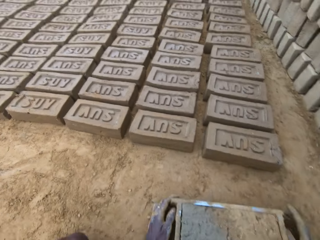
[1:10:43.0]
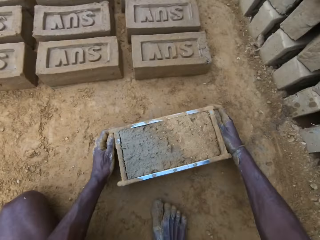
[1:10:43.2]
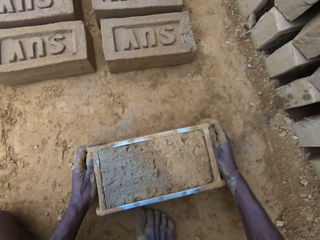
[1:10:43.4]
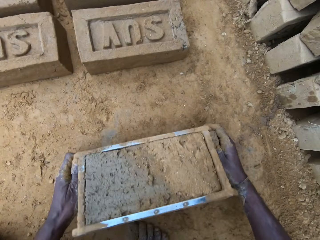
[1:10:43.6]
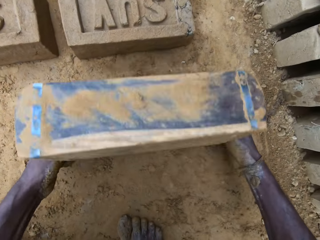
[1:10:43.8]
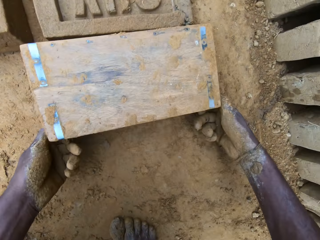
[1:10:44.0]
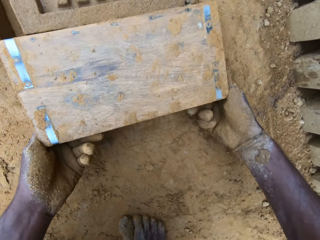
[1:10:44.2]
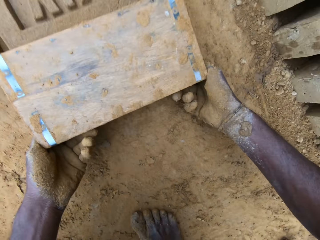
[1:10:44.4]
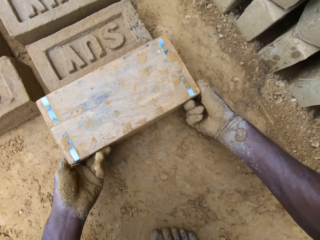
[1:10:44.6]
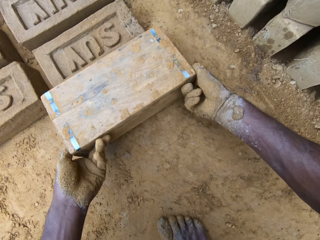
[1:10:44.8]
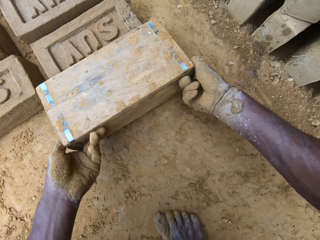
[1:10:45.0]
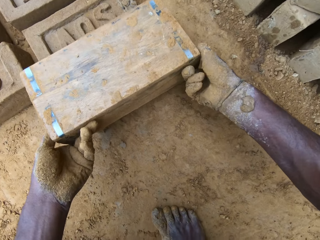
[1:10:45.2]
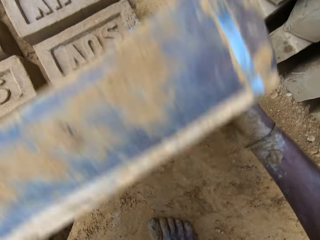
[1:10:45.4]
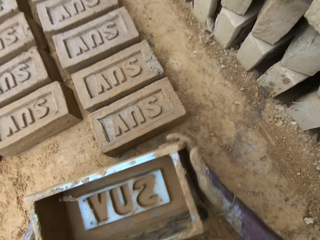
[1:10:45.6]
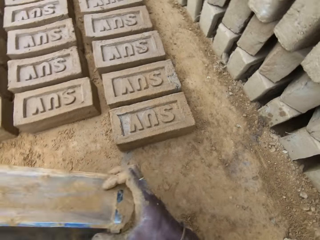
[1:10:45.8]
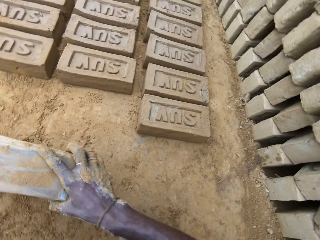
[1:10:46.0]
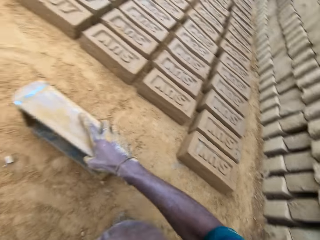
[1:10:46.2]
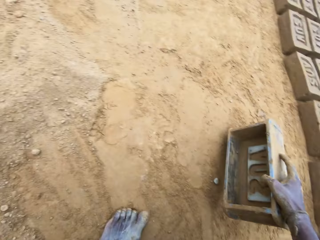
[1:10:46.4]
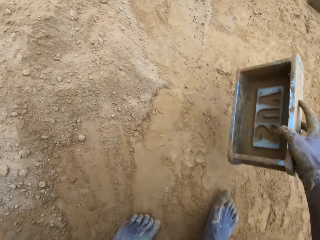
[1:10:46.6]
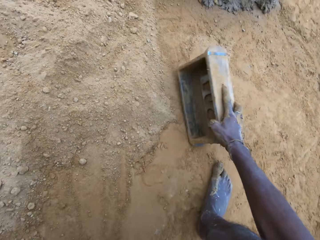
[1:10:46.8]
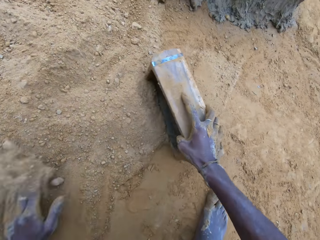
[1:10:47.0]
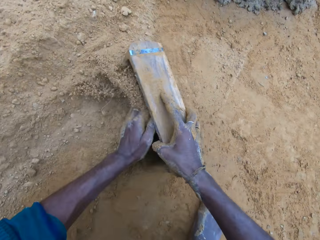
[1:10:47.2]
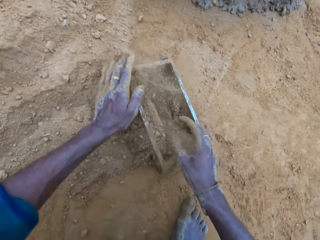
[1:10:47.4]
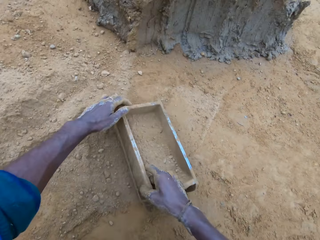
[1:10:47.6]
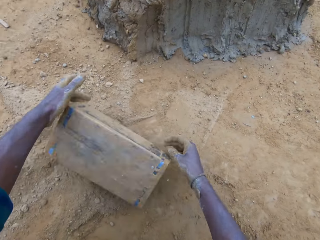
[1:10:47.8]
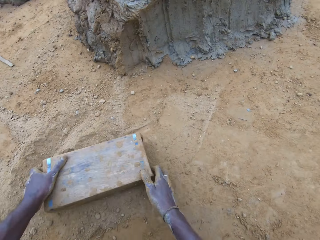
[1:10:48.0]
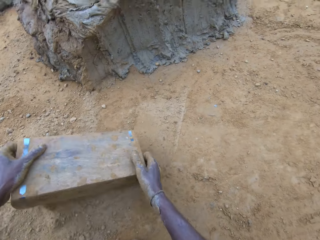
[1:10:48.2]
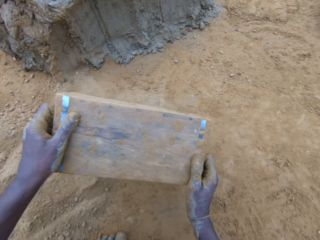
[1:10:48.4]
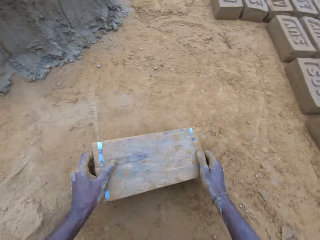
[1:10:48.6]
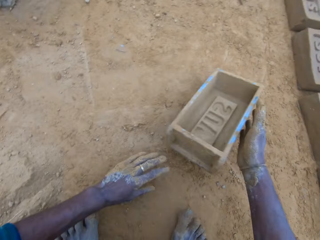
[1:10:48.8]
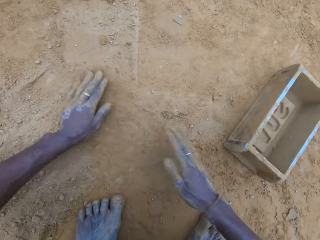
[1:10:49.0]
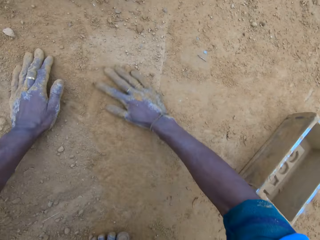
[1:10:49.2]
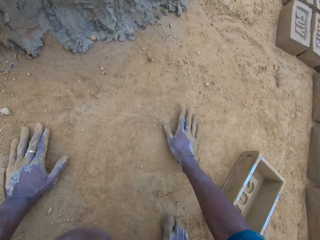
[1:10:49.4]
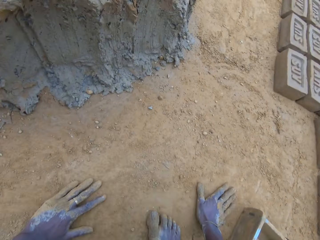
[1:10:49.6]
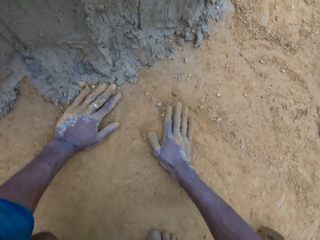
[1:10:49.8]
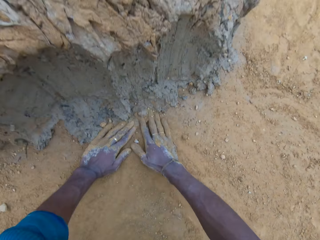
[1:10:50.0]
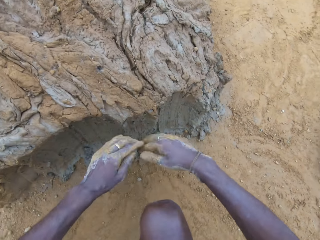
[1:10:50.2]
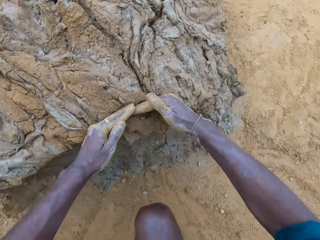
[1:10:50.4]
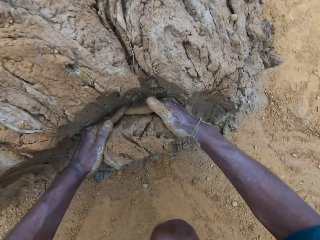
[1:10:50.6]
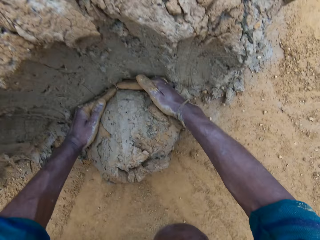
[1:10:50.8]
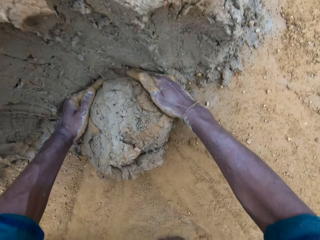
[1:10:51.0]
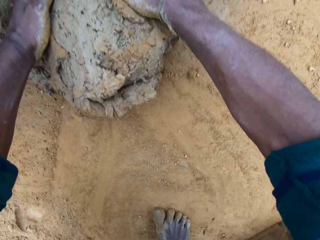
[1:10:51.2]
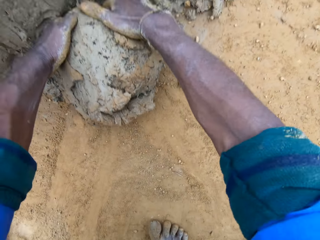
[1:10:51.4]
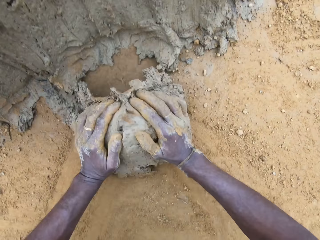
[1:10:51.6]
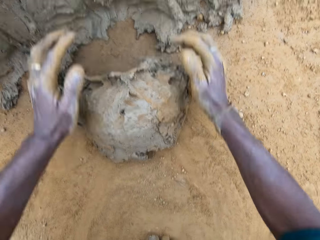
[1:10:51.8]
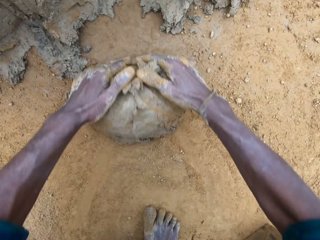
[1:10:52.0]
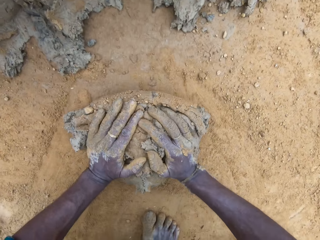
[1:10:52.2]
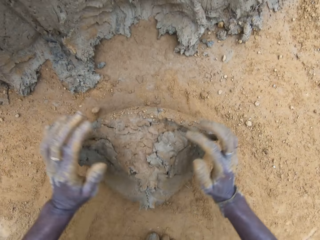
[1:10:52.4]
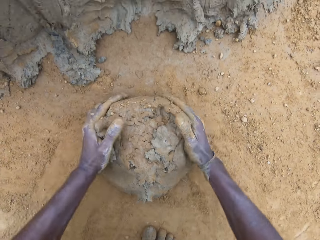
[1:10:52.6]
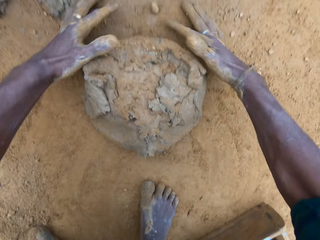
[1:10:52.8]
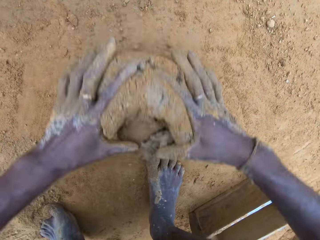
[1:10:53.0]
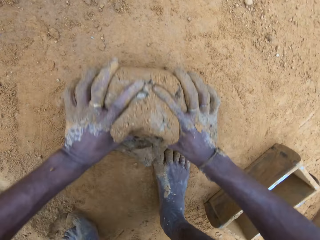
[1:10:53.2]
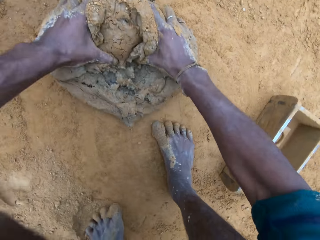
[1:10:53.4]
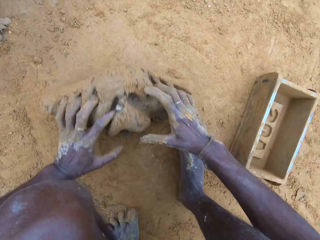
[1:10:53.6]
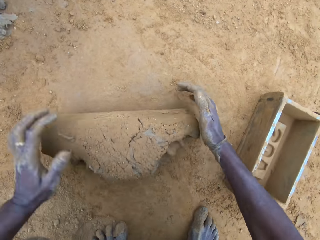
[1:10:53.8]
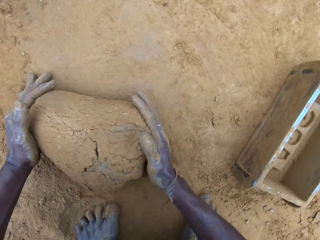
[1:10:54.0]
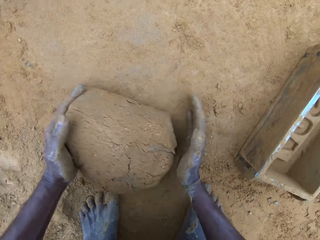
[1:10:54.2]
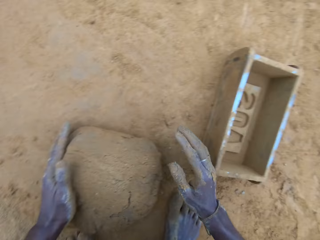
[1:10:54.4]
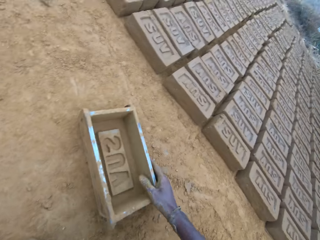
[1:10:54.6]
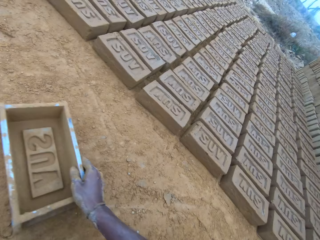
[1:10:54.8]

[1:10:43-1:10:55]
The camera wearer turns the molding box. He pours the mud from the brick mold. He lifts the molding box. He puts the molding box down. He puts soil in the brick mold. He pours out sand from the brick mold. He drops the brick mold on the ground. He swipes his hands on the ground. He spreads the soil. He takes out part of the clay mix on the ground. He rolls the clay mix on the ground. He gives form to the clay.

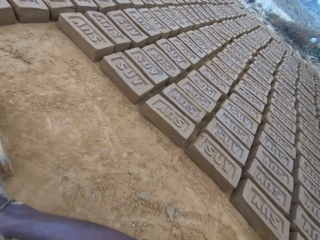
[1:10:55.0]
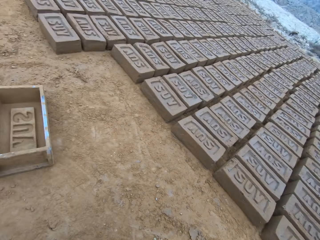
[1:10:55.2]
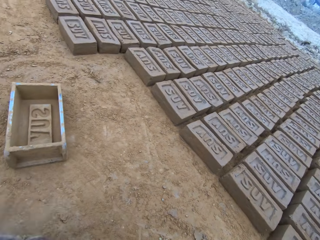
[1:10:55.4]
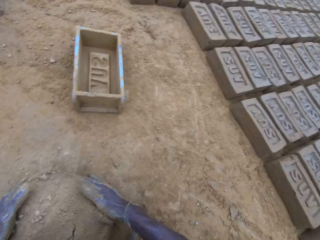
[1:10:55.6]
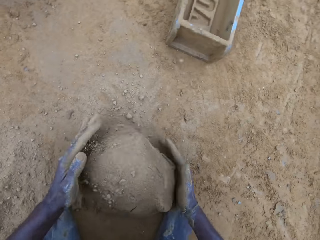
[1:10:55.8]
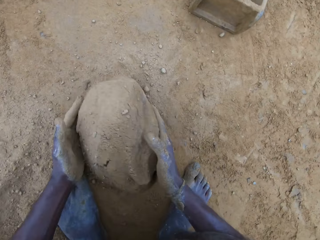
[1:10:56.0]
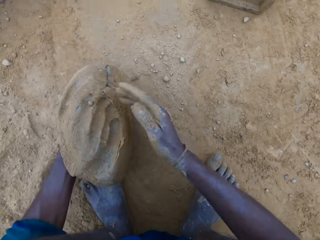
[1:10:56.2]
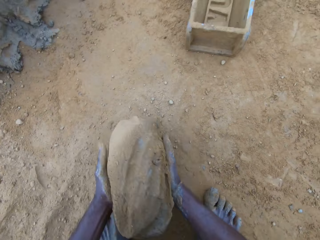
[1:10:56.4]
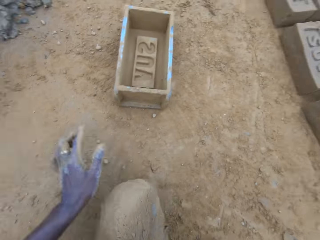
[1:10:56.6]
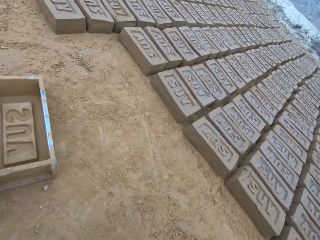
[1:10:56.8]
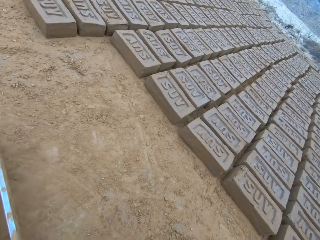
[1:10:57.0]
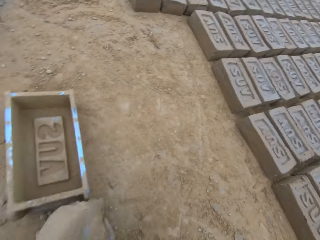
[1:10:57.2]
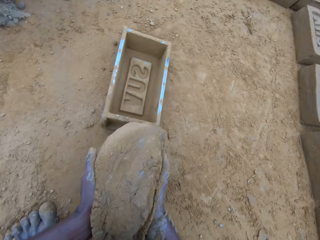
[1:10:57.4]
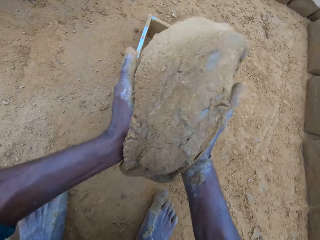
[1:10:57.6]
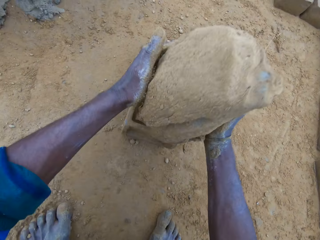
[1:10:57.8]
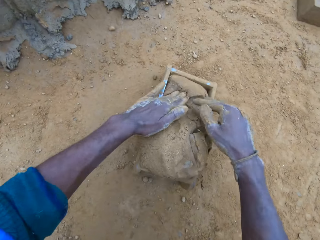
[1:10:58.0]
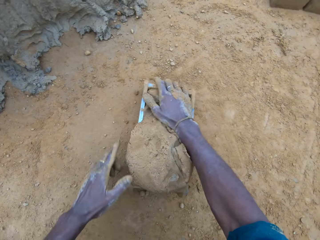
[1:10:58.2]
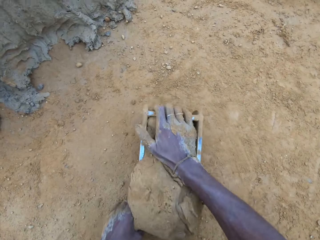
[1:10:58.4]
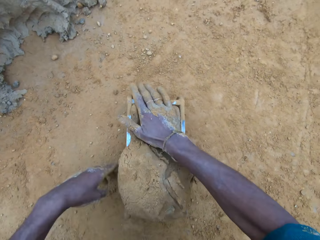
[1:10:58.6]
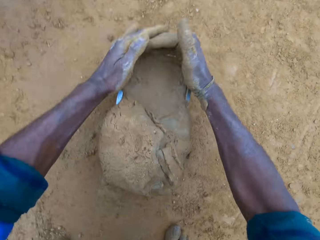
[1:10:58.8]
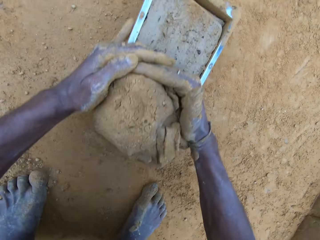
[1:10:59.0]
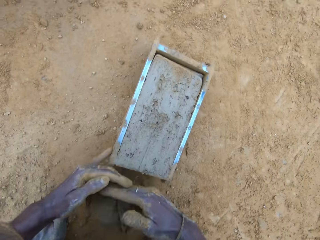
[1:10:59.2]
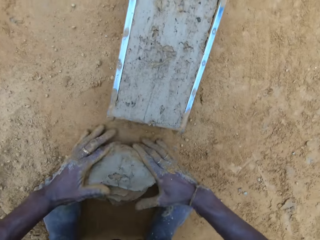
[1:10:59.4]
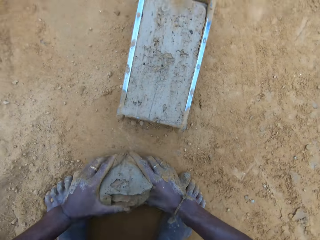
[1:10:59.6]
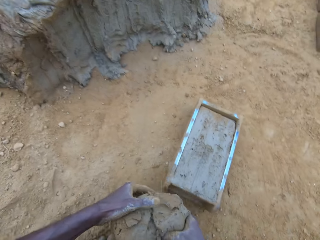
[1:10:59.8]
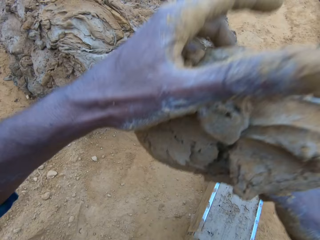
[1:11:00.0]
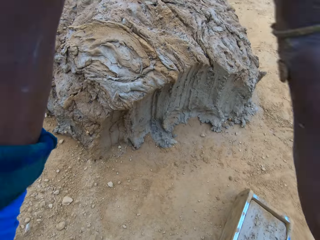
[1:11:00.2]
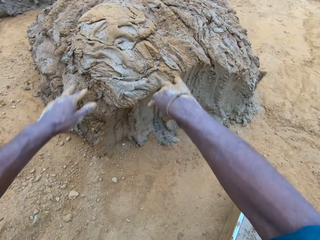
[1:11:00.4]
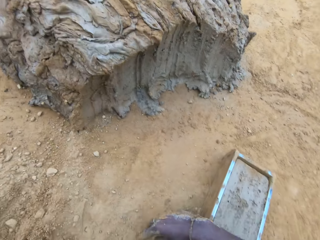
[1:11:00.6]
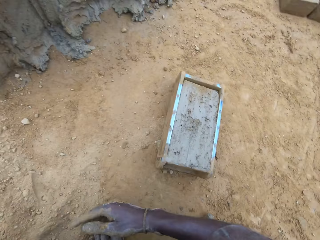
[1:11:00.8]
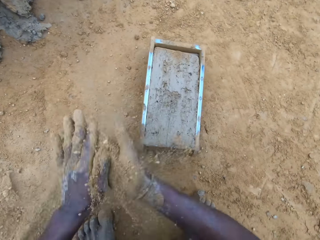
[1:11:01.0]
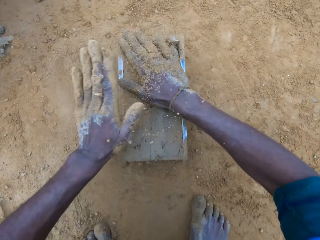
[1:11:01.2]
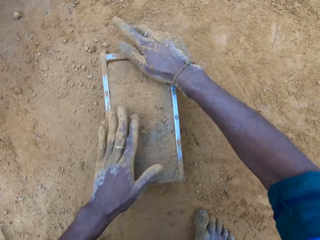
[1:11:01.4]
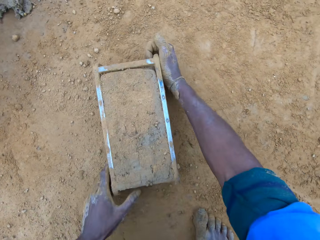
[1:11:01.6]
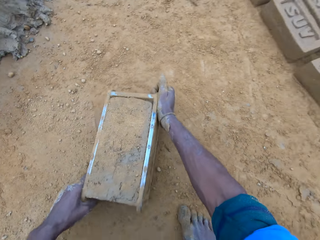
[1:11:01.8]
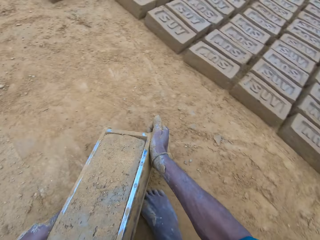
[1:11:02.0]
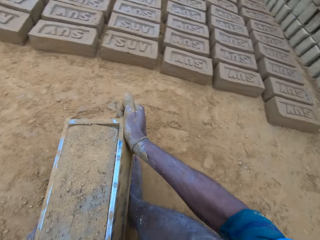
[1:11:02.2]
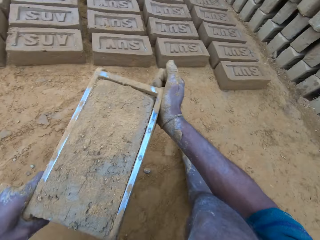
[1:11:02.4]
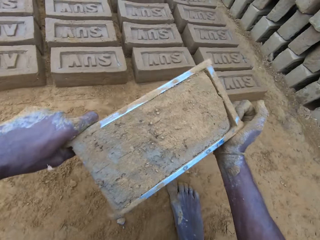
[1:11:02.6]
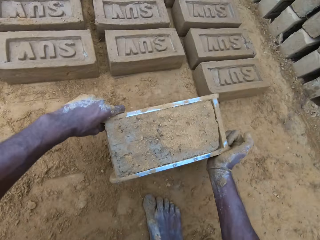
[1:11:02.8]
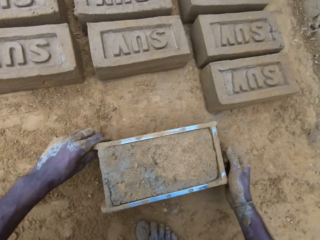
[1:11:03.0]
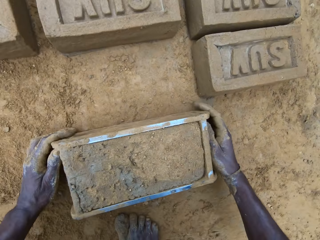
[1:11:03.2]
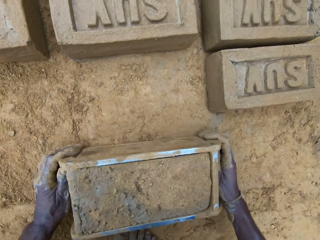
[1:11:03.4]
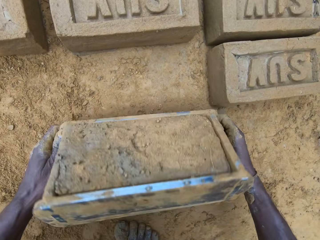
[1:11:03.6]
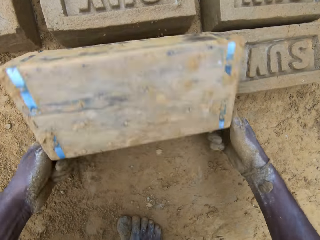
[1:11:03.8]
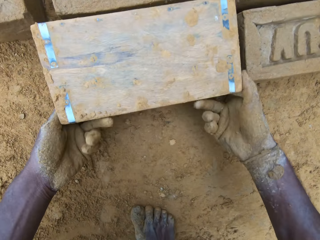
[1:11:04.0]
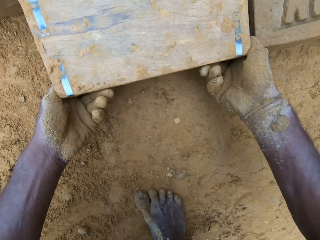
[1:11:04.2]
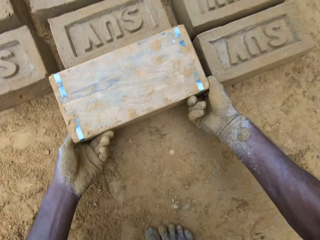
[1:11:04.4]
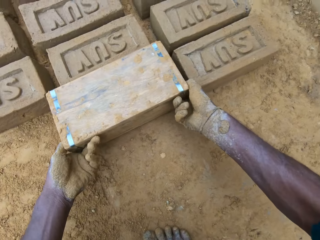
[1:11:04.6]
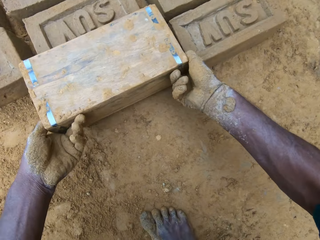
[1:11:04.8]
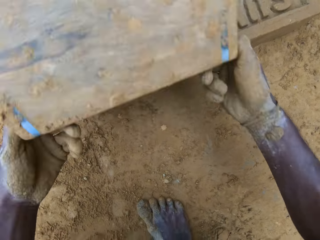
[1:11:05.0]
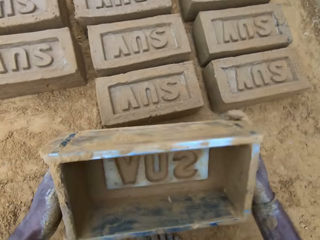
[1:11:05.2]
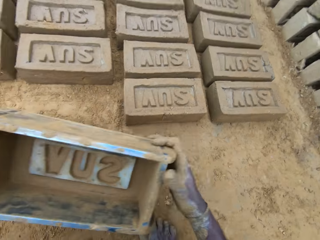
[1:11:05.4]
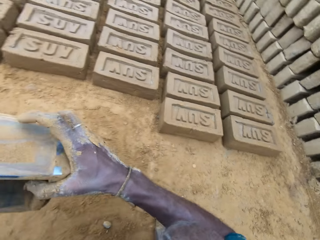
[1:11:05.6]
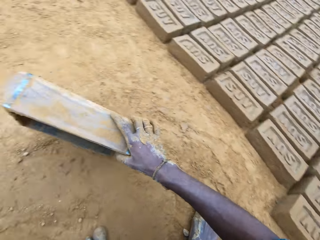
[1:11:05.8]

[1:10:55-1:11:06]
The camera wearer moves the brick mold on the ground. He takes the brick maker and puts the brick maker down. He carries the clay mix from the ground. He gives form to the clay. He moves the brick mold on the ground. He picks up the brick maker. He drops the clay mix in the brick mold. He puts the brick maker down. He levels up the brick mold with the clay mix with his hands. He holds the brick maker. He removes some clay. He carries the clay mix from the ground. He holds the clay. He drops the clay mix in his hands on the clay mix on the ground. He pours sand on the clay mix in the brick mold. He applies soil in the hands. He holds the brick maker. He moves the brick mold on the ground. He puts the brick maker down. He removes the brick mold from the molded brick. He lifts the clay. He drops the brick mold on the ground.
